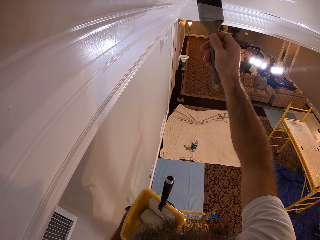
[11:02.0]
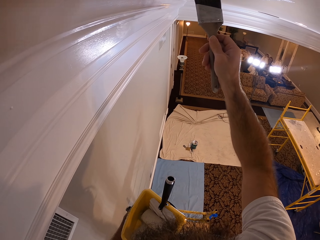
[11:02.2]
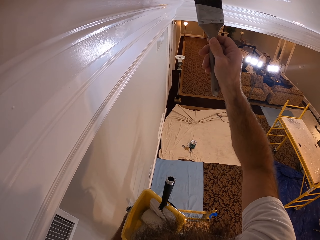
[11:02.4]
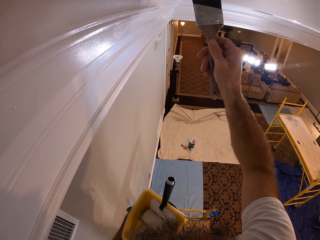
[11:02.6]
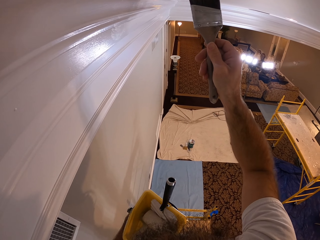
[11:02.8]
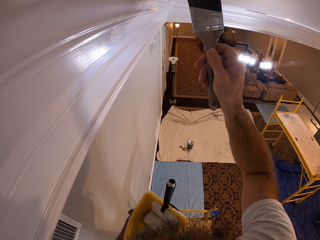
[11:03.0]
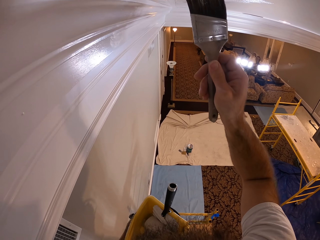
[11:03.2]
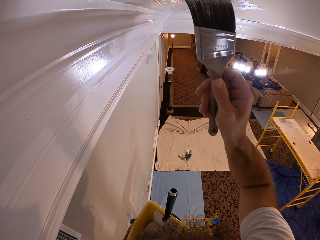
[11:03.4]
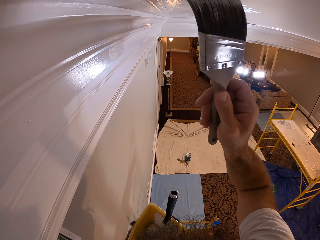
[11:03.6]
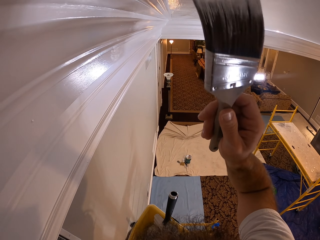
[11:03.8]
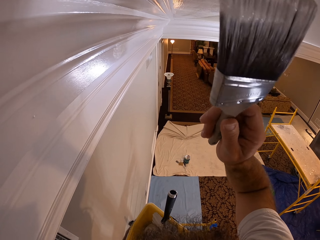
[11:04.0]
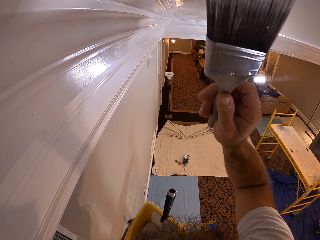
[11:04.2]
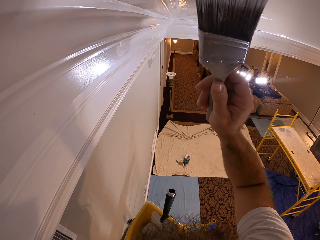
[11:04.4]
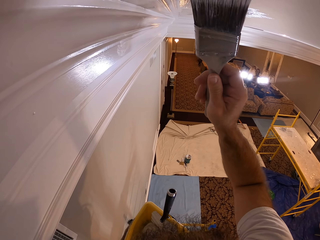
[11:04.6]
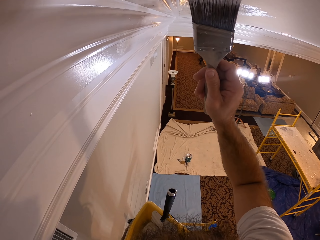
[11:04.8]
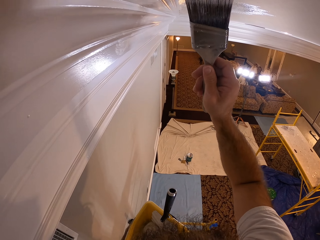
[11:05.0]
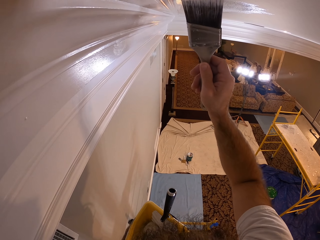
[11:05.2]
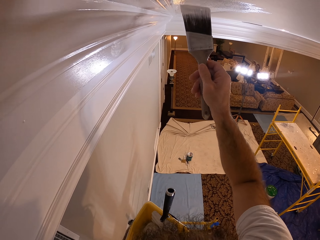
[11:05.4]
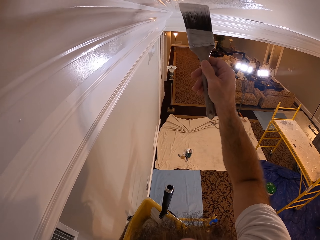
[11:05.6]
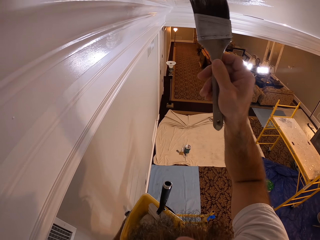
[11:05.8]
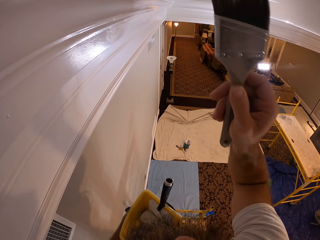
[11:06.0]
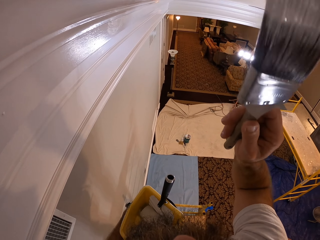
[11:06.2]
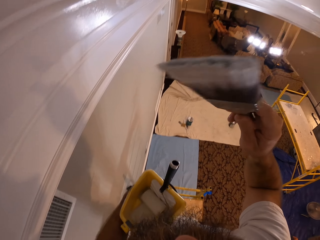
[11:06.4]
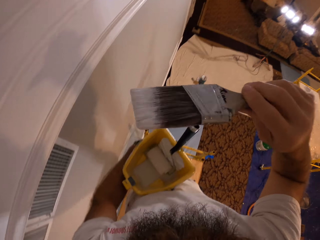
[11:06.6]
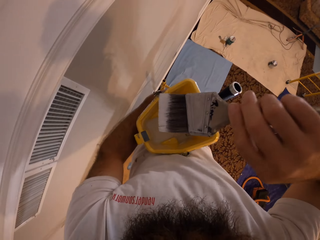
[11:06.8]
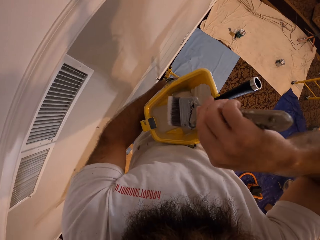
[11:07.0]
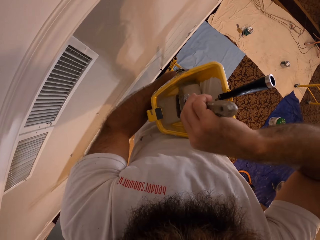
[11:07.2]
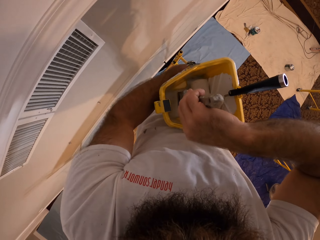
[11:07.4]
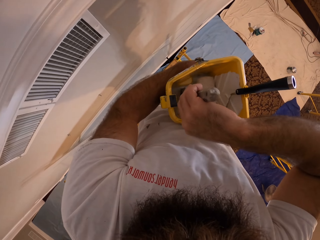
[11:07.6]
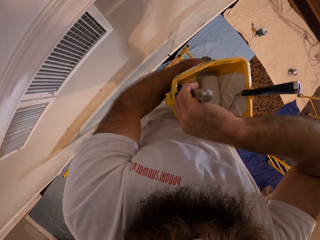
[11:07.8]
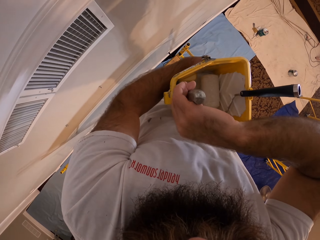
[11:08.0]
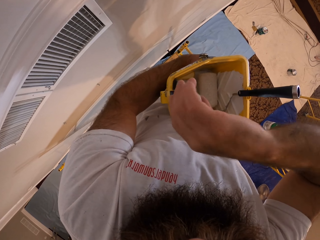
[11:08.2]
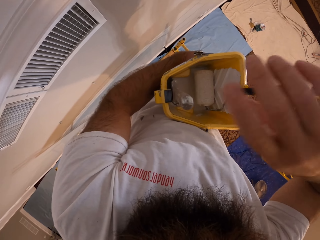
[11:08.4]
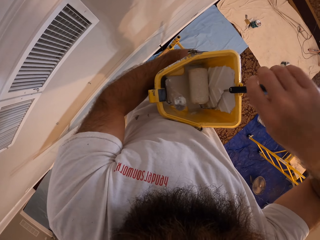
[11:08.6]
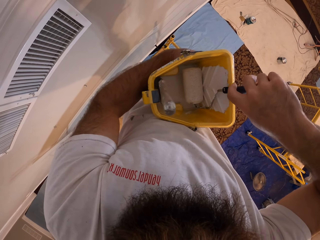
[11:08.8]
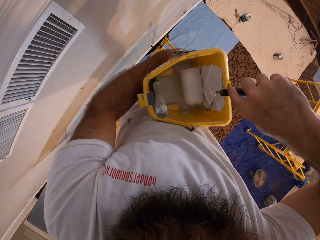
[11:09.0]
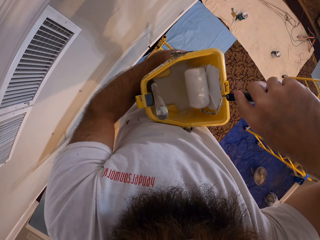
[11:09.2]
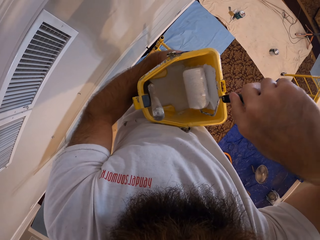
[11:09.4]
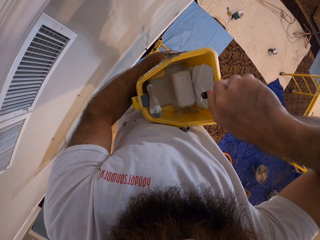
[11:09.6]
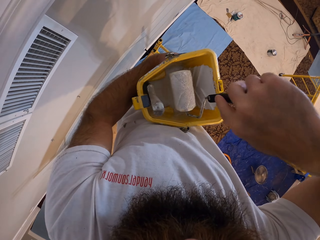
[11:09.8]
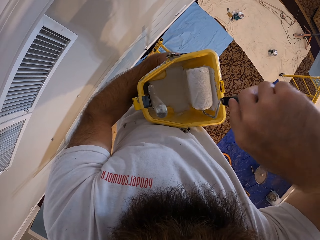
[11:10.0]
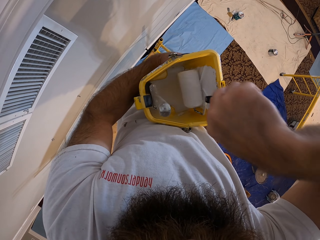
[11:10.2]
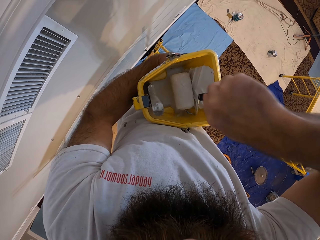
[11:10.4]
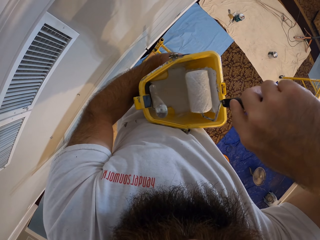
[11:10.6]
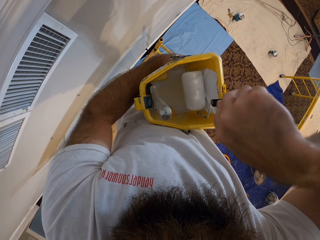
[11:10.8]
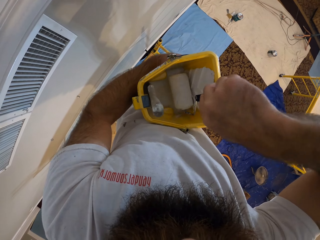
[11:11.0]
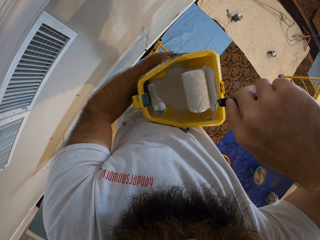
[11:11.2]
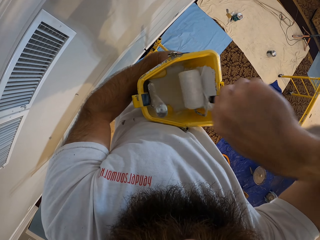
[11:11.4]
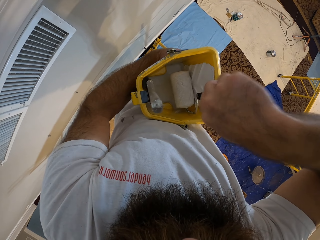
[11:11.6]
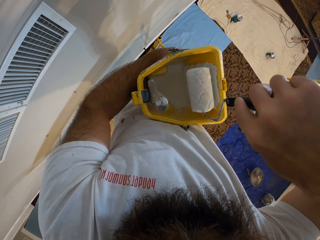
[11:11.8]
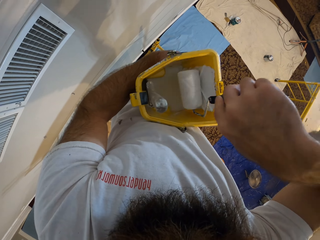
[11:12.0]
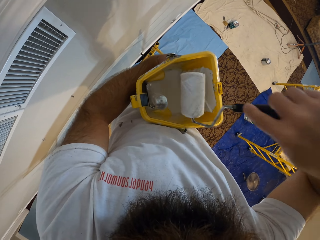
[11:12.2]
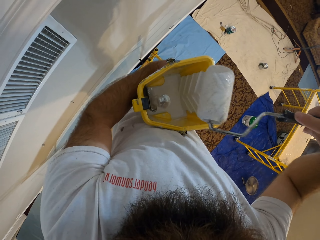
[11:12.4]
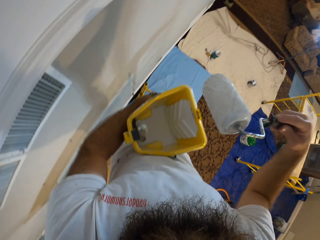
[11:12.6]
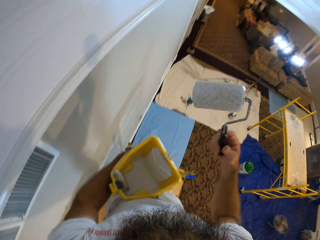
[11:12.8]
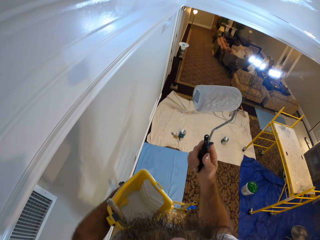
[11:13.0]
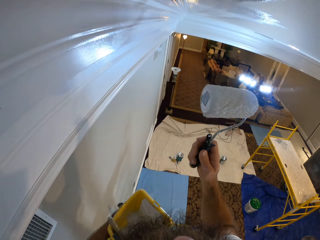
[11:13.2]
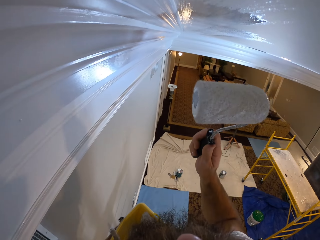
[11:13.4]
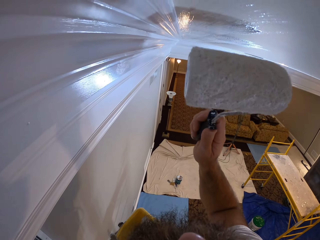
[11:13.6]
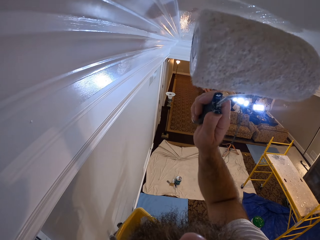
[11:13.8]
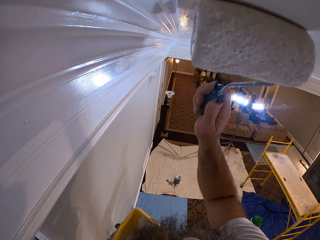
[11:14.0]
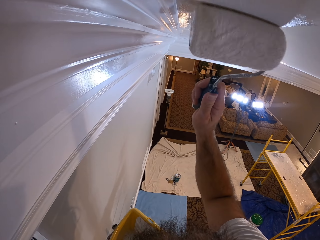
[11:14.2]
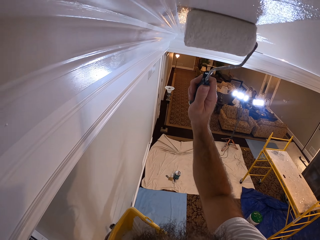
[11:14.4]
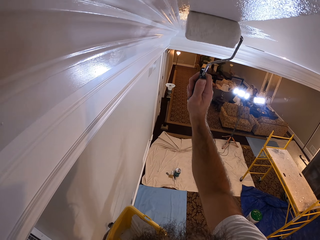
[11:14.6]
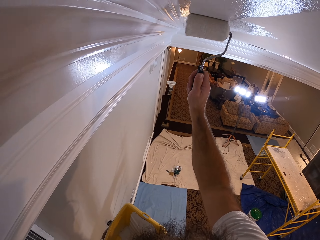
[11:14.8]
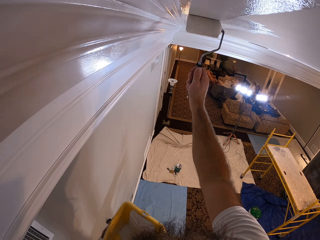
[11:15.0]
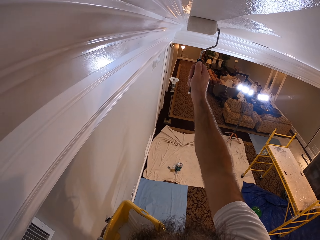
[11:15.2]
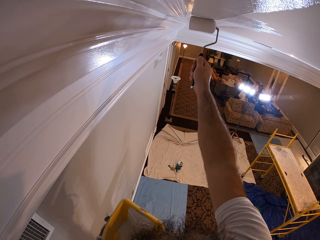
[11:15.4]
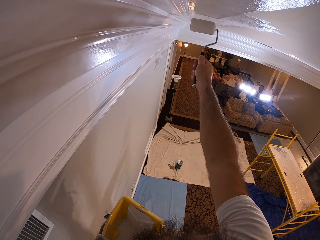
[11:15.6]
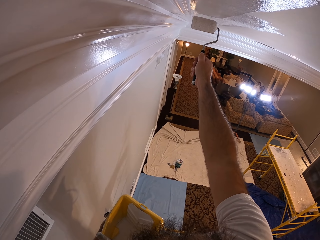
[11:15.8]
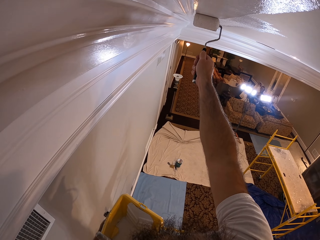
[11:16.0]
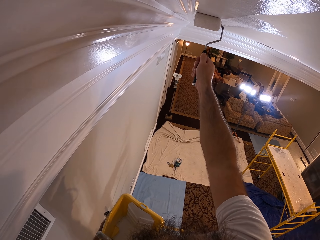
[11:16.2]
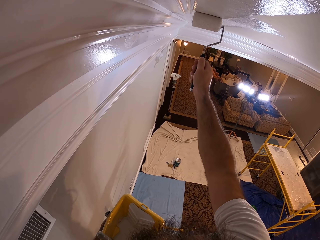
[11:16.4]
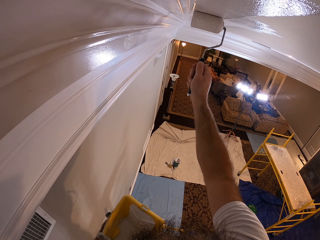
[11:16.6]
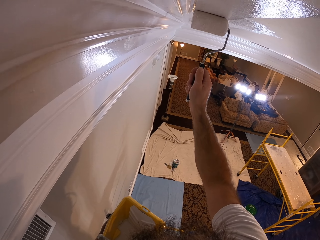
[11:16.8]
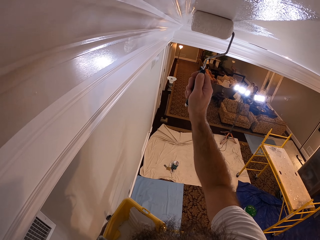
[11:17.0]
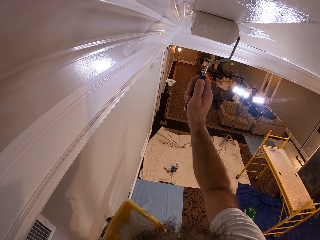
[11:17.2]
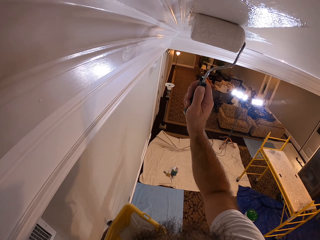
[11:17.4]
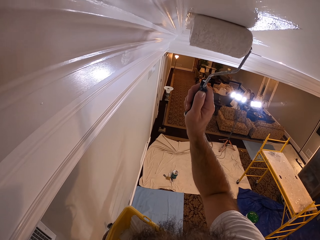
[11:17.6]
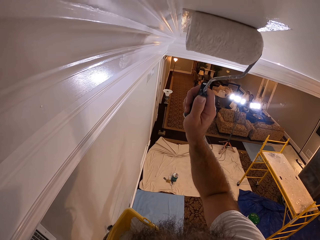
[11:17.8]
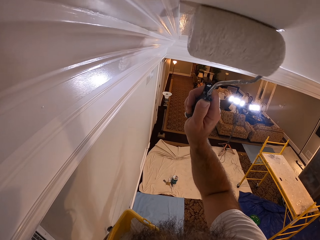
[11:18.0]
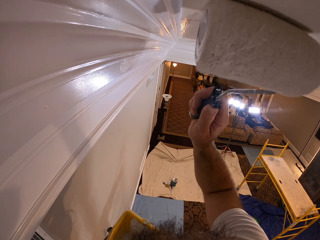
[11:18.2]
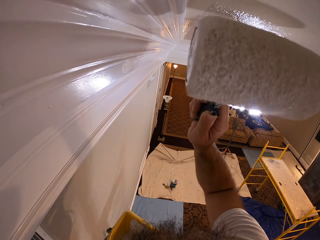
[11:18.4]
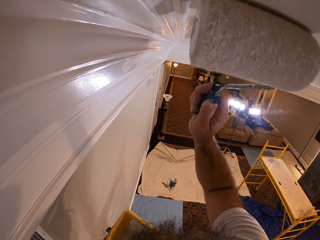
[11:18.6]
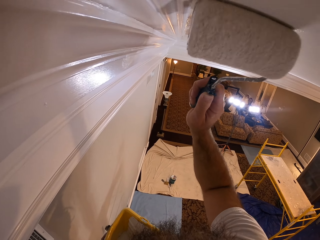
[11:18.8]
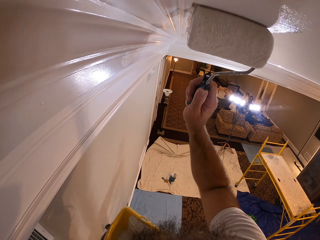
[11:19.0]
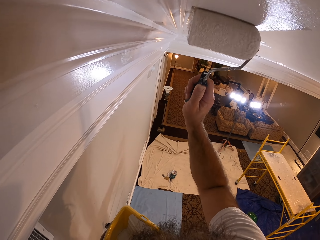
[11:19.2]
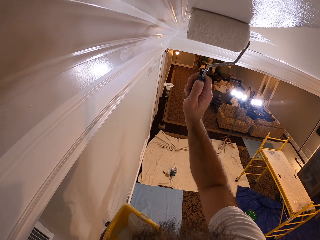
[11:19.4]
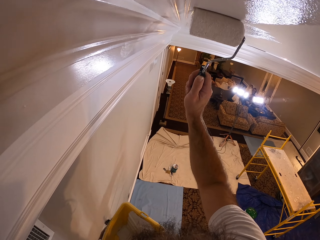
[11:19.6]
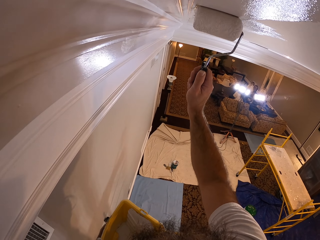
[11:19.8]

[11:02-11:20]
The camera wearer places the paint brush into the bucket of paint in his left hand with his right hand. He picks up the paint roller in the bucket of paint in his left hand with his right hand. He paints the sides of the bucket in his left hand with the paint roller in his right hand. He dips the paint roller in the bucket. He holds the paint roller. He paints the room ceiling with the paint roller in his right hand.

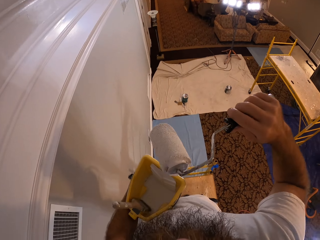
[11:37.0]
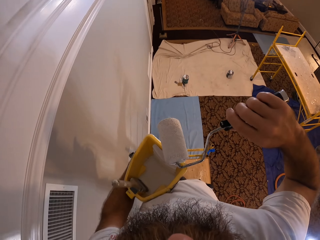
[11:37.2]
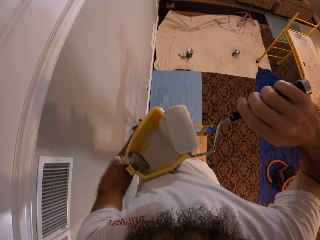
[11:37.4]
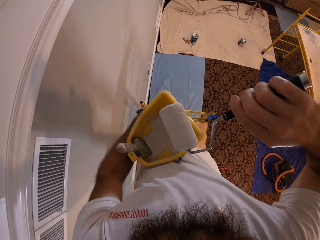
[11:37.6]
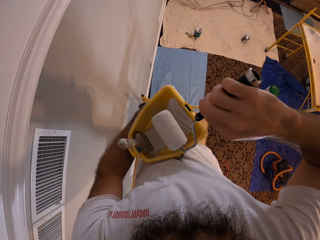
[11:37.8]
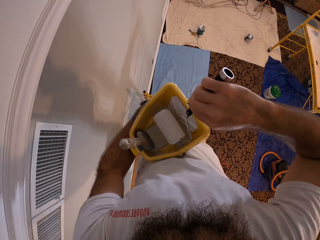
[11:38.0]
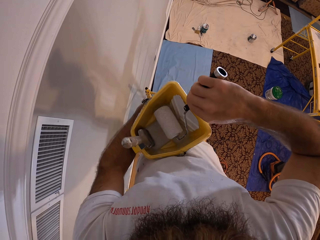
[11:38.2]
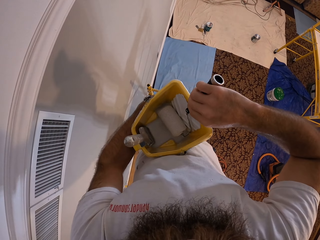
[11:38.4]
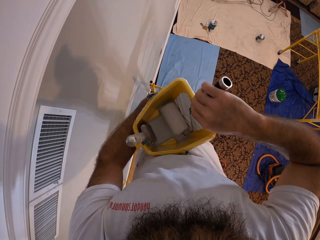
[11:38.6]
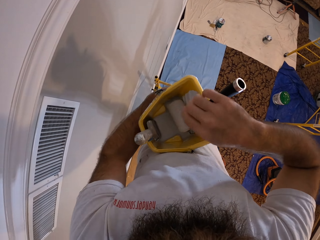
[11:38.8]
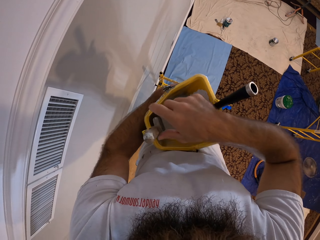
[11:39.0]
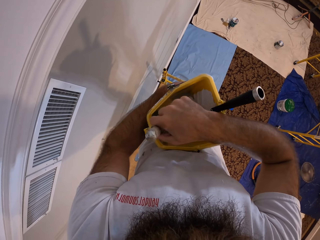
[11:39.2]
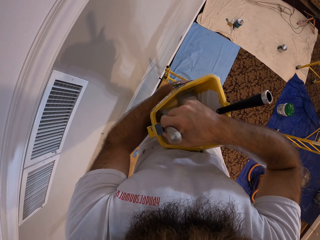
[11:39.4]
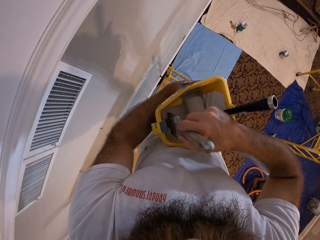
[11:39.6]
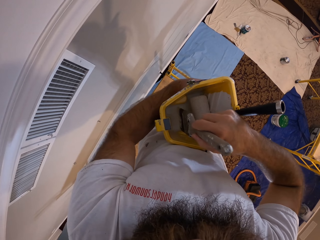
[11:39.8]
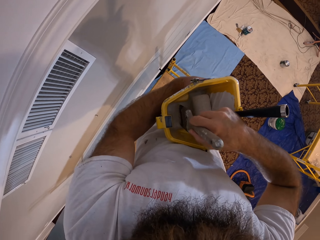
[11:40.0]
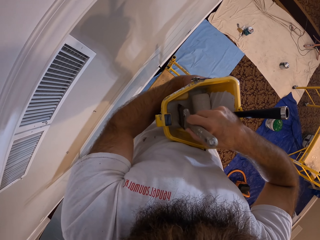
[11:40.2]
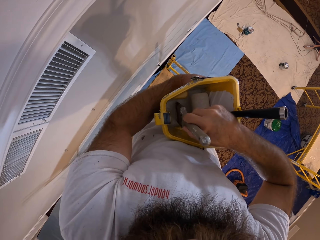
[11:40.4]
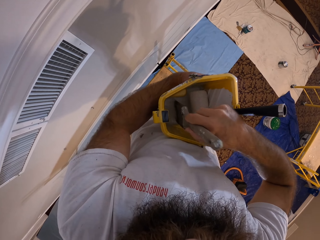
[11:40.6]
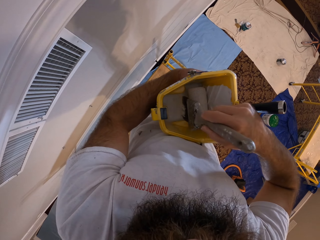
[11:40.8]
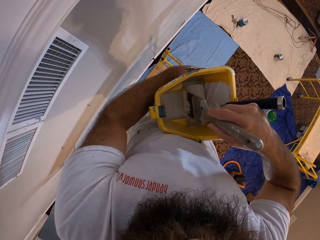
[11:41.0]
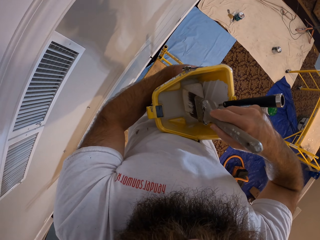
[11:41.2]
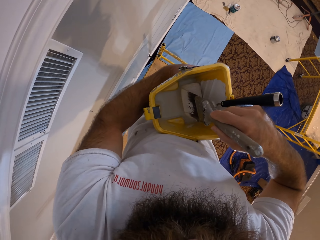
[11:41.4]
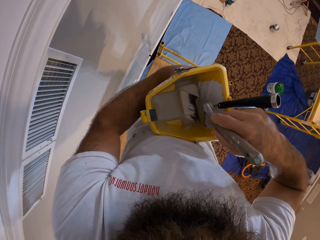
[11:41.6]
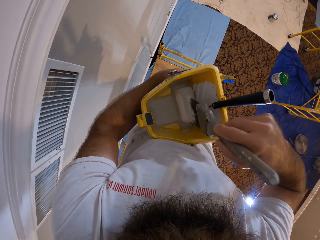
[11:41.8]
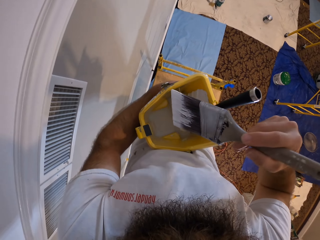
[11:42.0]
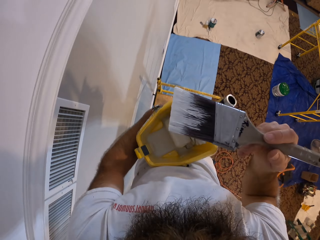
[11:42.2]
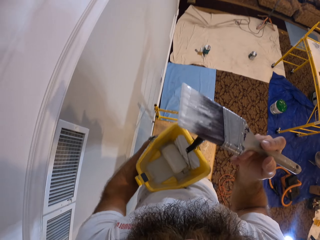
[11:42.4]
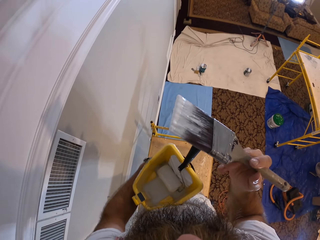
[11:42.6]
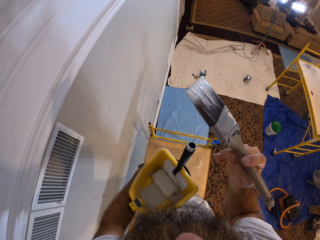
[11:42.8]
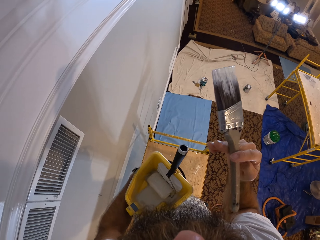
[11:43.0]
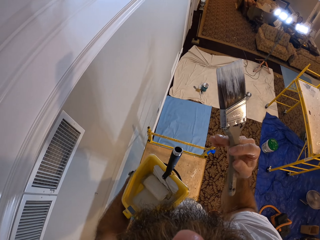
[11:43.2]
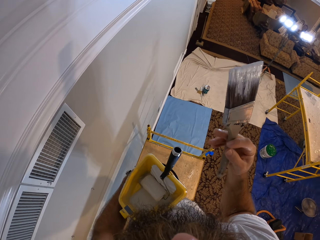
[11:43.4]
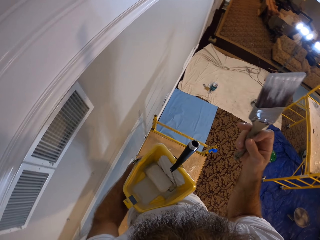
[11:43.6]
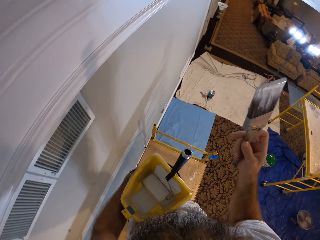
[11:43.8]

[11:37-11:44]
The camera wearer paints the sides of the bucket of paint in his left hand with the paint roller in his right hand. He inserts the paint roller in the bucket. He puts the paint roller in the bucket. He picks up a paint brush in the bucket of paint in his left hand with his right hand. He paints the paint roller in the bucket of paint in his left hand with the paint brush in his right hand.
